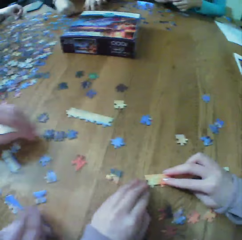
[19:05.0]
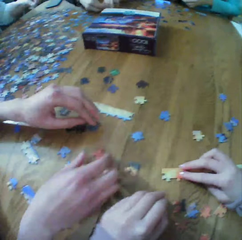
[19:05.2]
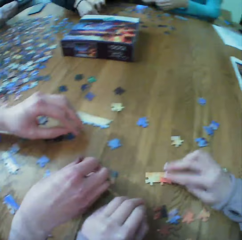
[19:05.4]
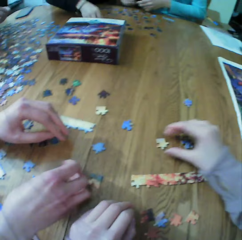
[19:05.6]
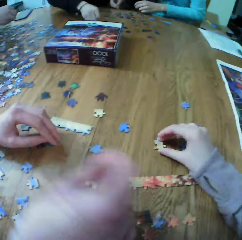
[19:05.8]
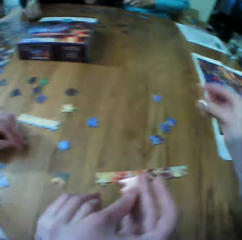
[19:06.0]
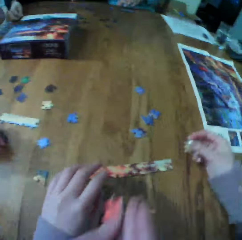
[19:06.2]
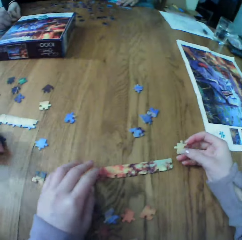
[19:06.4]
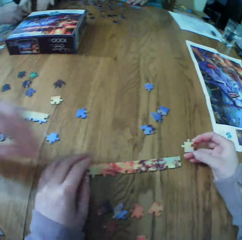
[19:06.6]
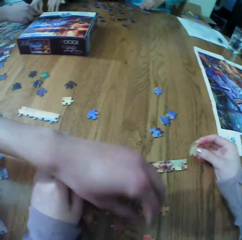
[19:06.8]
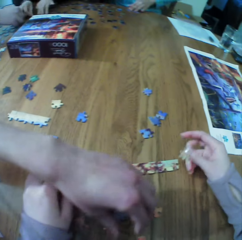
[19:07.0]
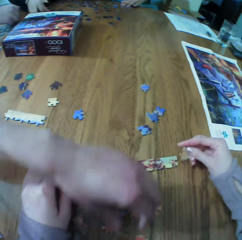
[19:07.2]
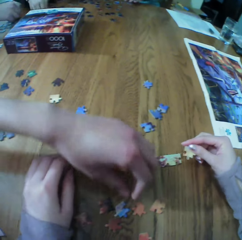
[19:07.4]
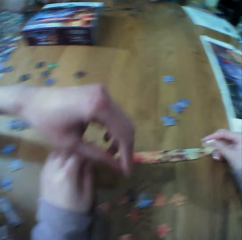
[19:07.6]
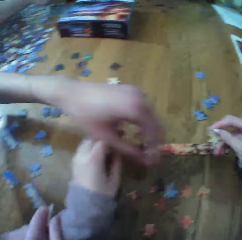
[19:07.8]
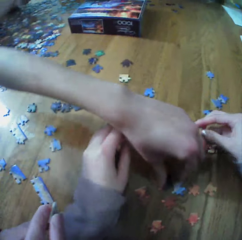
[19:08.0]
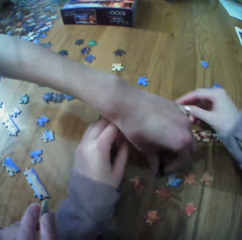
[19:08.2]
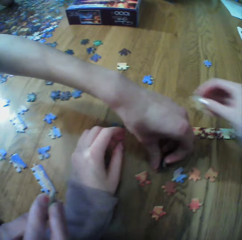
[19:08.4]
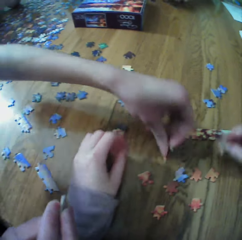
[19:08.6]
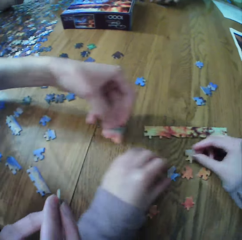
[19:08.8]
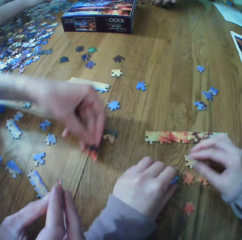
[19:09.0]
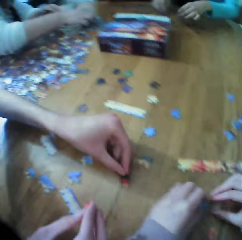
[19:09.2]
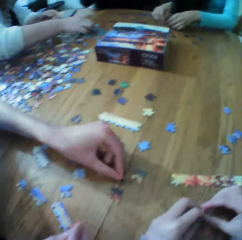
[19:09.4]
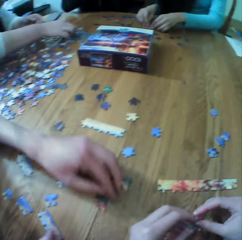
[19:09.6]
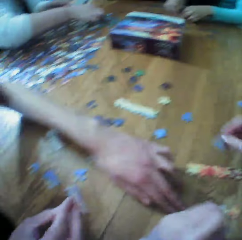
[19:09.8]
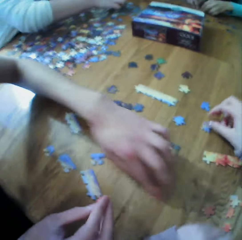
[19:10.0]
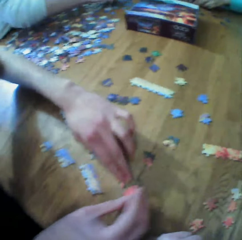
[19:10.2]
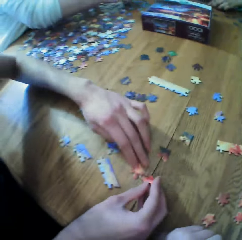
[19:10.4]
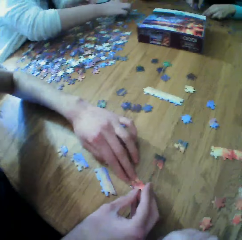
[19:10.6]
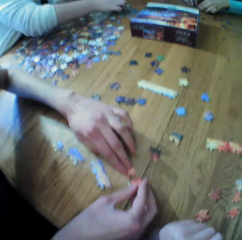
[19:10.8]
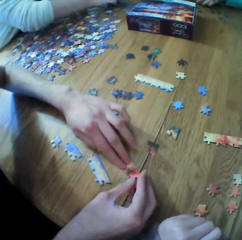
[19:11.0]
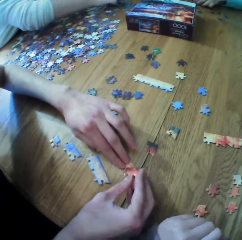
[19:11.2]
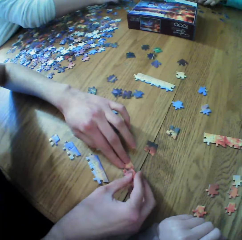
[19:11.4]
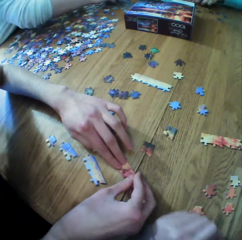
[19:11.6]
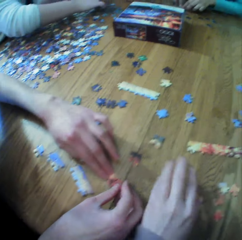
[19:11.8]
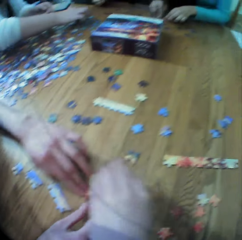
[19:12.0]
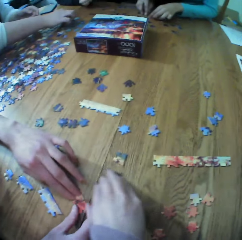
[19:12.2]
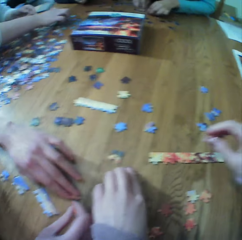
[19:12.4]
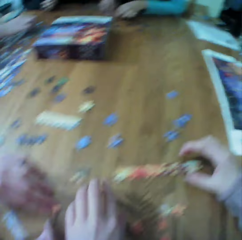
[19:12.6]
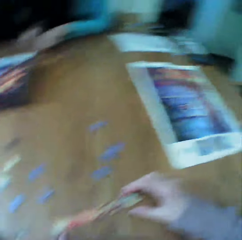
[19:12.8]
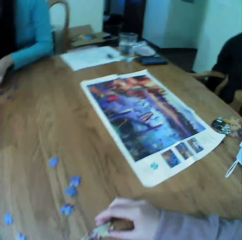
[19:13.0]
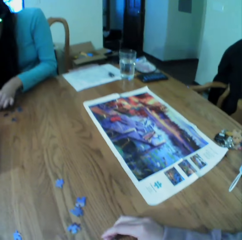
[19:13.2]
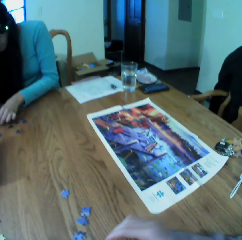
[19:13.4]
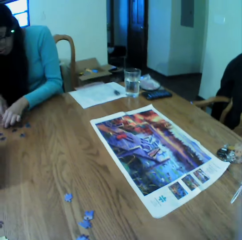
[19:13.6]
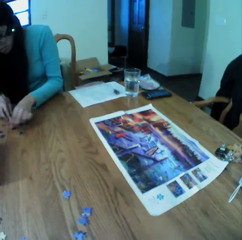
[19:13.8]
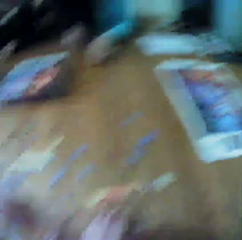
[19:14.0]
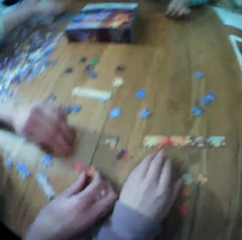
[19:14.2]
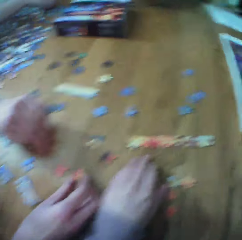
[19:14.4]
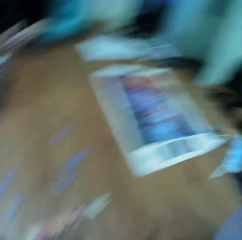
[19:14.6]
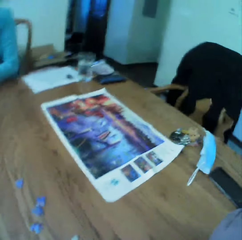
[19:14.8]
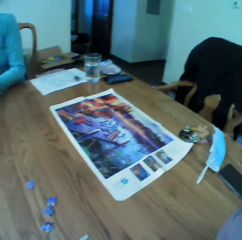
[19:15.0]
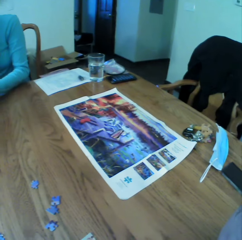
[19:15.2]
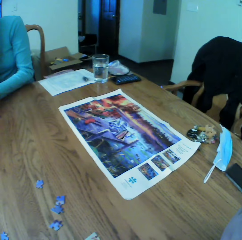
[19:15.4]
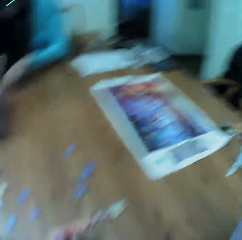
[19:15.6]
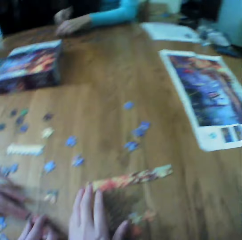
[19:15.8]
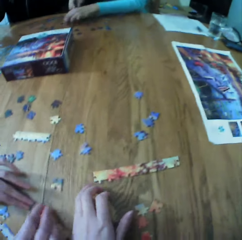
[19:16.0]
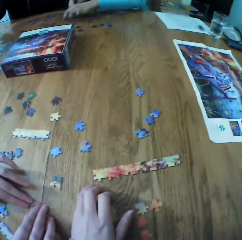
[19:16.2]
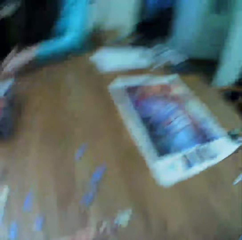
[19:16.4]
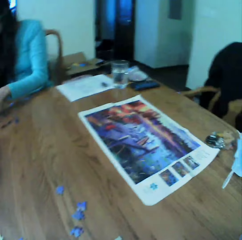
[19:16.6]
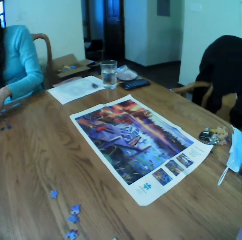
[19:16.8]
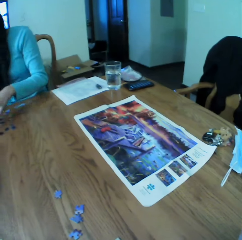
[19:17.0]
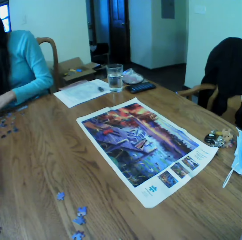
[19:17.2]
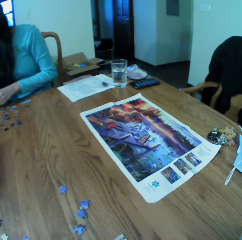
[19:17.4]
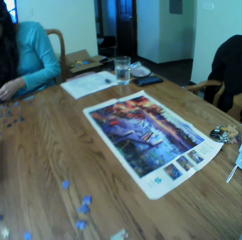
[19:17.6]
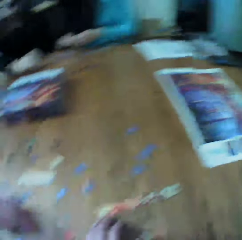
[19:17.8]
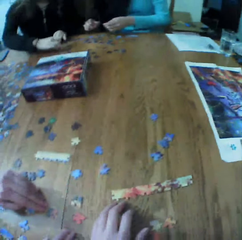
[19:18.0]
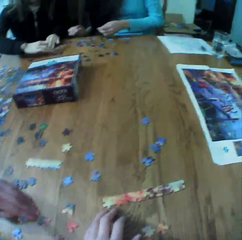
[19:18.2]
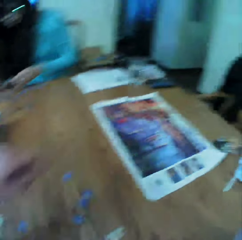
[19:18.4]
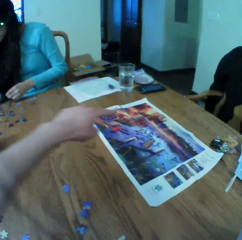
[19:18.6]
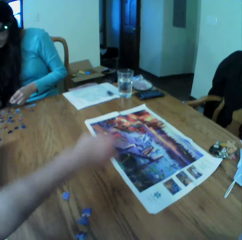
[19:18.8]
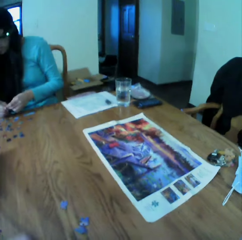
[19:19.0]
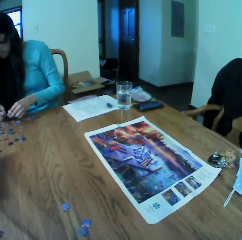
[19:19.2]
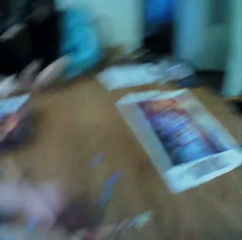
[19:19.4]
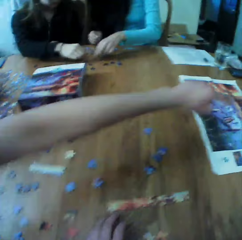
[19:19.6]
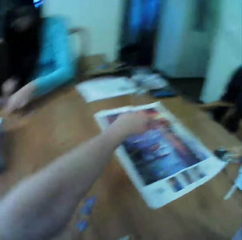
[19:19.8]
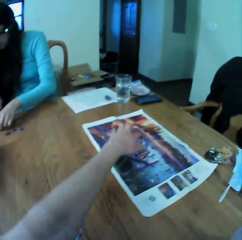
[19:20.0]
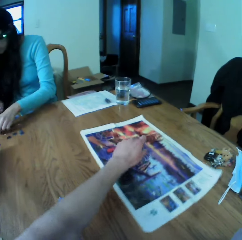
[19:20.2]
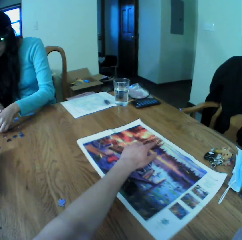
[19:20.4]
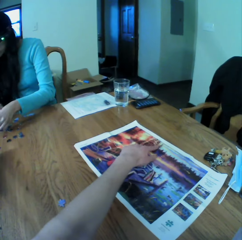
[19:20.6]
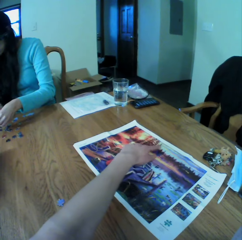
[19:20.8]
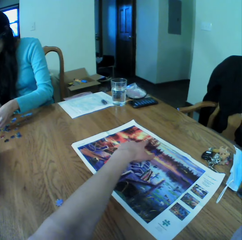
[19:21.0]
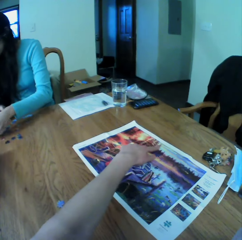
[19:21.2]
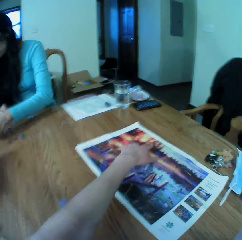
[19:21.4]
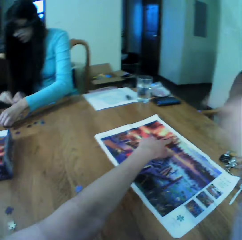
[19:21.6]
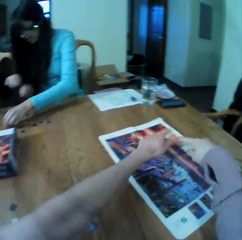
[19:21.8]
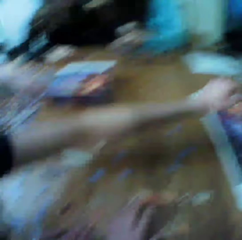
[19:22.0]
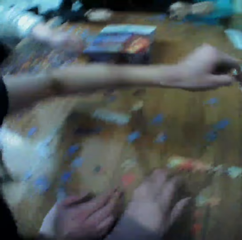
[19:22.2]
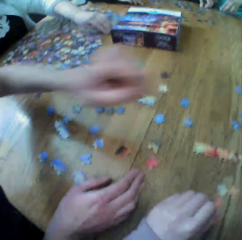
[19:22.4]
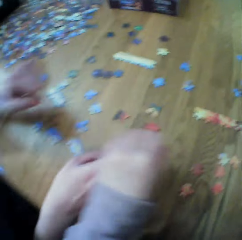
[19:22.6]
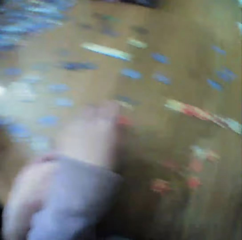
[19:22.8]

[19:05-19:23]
The camera wearer makes the puzzle. A woman looks for the puzzle pieces. The camera wearer makes the puzzle. They look around. They check the board game manual. The woman picks up the paper.

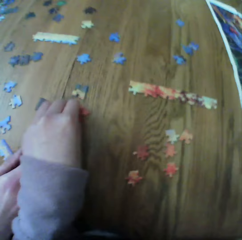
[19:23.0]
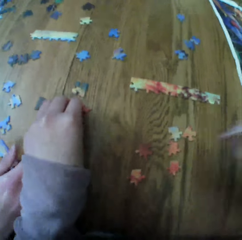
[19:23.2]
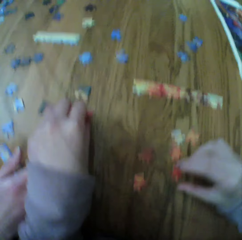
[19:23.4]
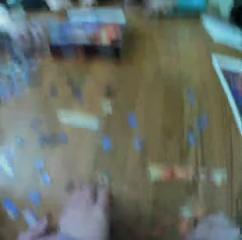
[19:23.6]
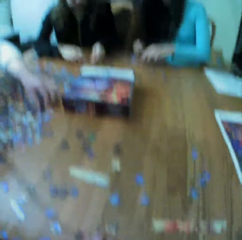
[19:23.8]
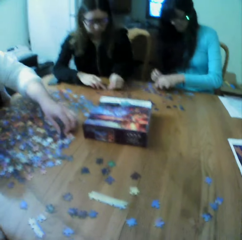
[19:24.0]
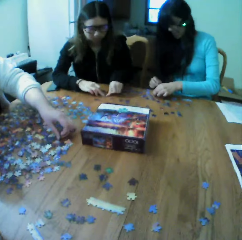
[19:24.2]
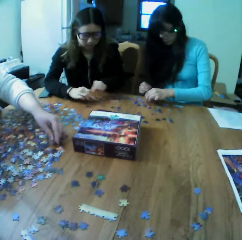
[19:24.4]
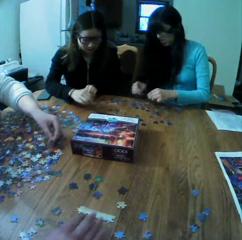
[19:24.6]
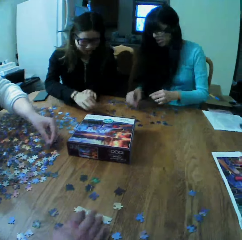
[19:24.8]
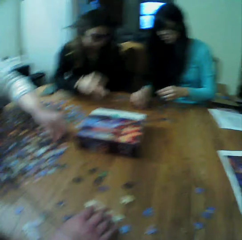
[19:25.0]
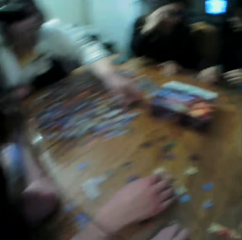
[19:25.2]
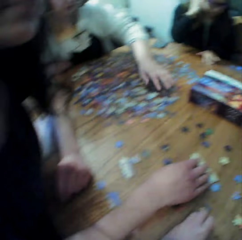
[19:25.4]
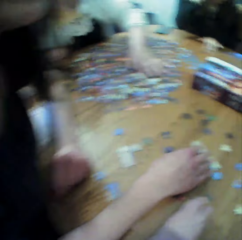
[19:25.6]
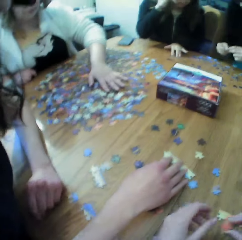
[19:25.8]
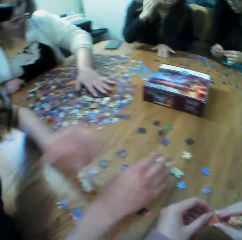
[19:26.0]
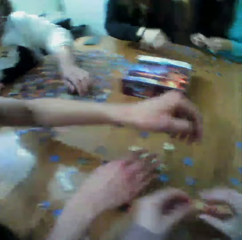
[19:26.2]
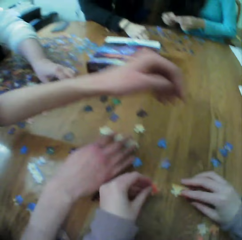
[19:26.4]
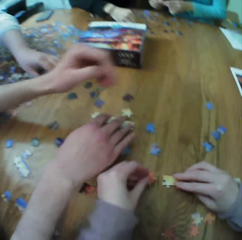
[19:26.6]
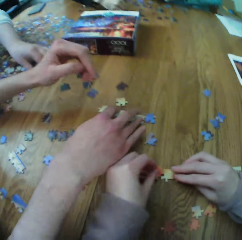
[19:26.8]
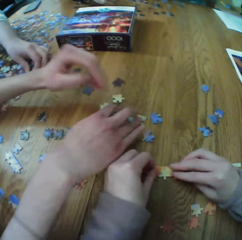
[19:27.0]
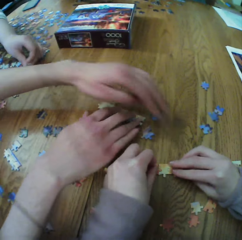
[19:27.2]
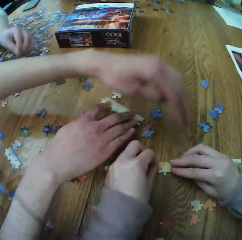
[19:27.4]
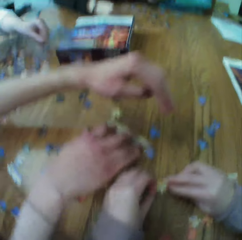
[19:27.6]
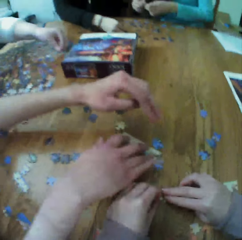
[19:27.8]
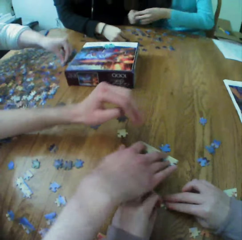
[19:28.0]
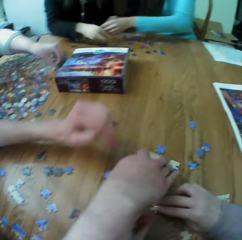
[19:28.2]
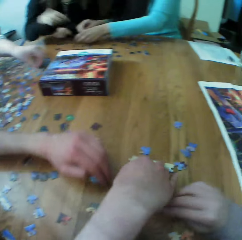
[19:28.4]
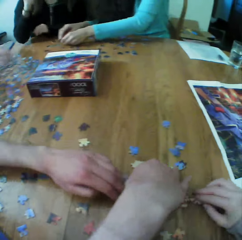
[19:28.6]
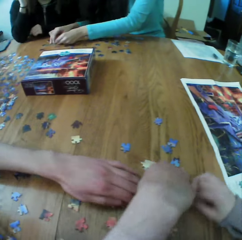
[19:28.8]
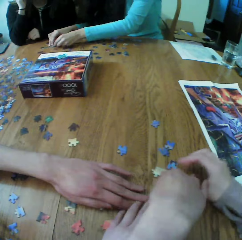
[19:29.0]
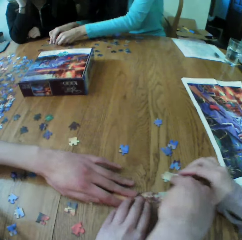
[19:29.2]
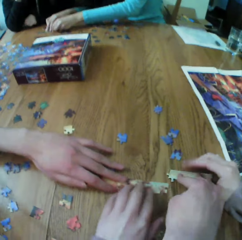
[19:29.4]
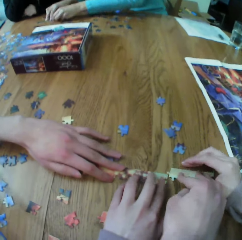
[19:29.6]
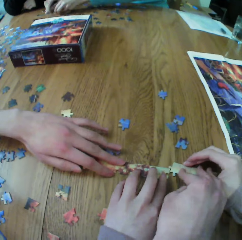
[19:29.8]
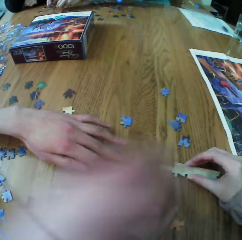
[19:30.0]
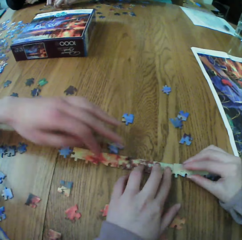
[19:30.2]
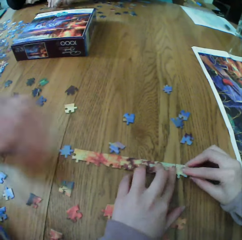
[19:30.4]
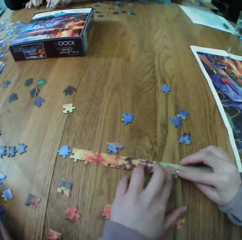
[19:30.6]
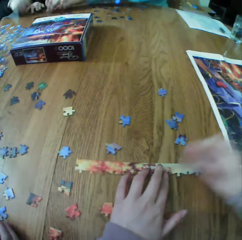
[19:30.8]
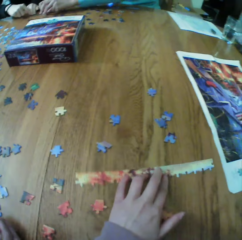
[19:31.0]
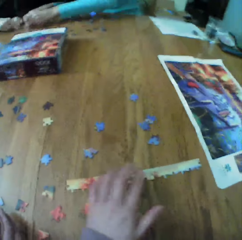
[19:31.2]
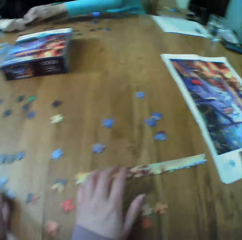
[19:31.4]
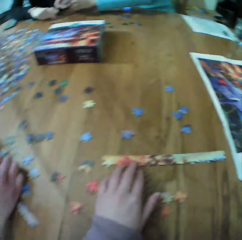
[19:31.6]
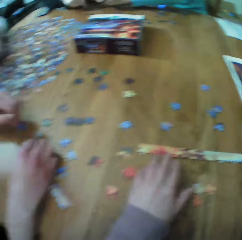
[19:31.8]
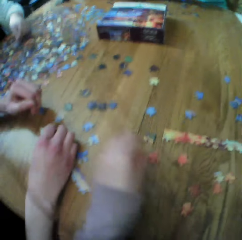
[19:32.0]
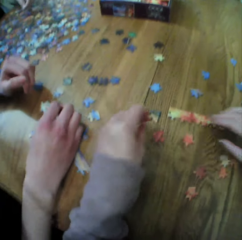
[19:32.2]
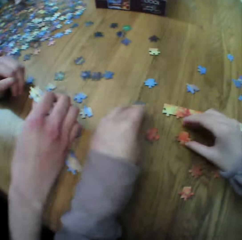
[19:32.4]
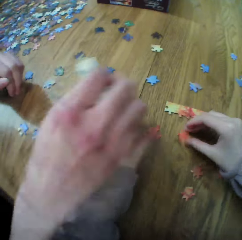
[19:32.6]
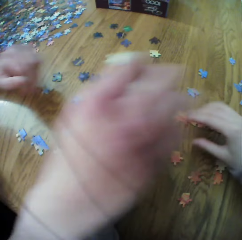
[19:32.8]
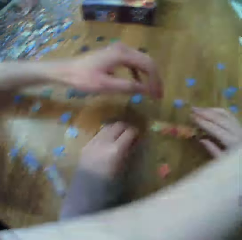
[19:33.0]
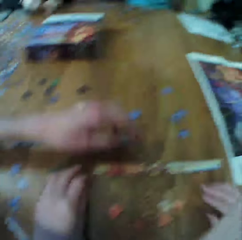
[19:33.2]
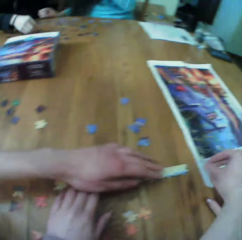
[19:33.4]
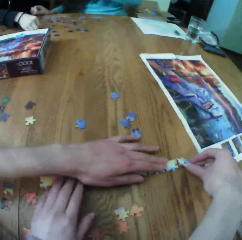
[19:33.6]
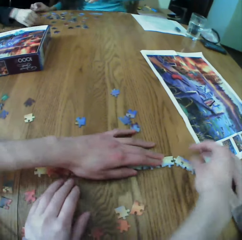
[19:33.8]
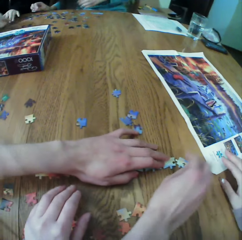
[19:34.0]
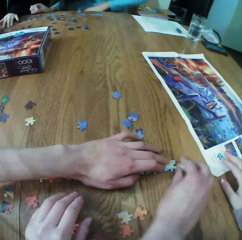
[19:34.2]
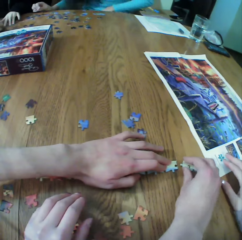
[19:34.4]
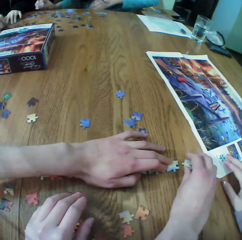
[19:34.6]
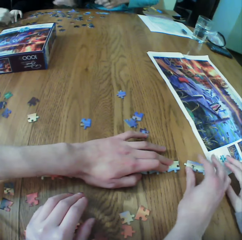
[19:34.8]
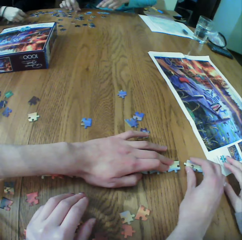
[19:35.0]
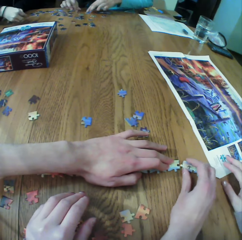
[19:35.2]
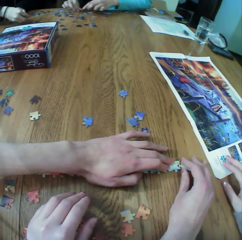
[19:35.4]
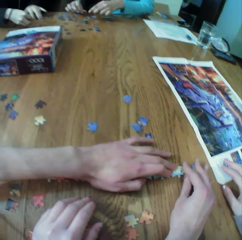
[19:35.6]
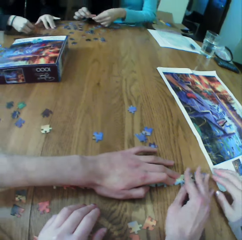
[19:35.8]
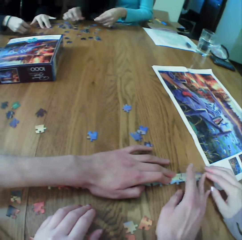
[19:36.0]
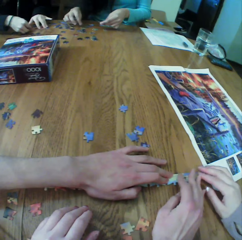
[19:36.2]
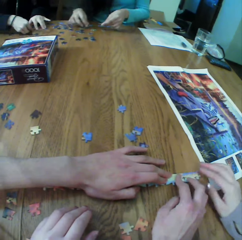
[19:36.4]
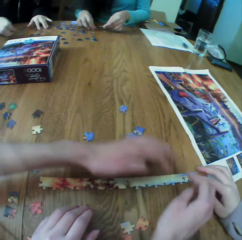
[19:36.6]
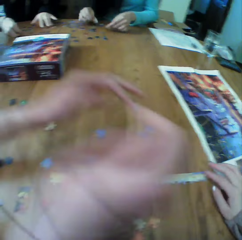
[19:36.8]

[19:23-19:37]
The camera wearer looks for the puzzle pieces. A woman looks for the puzzle pieces. Another woman looks for the puzzle pieces. A third woman looks for the puzzle pieces. The camera wearer looks for the puzzle pieces.
